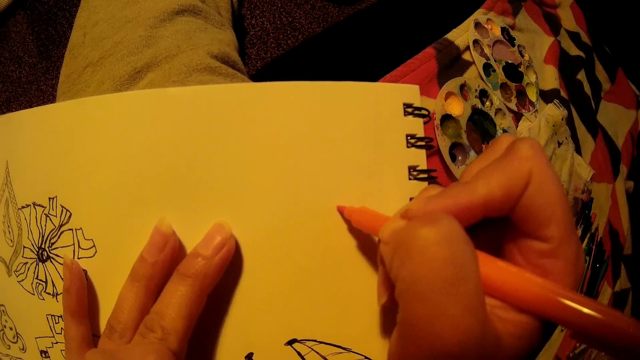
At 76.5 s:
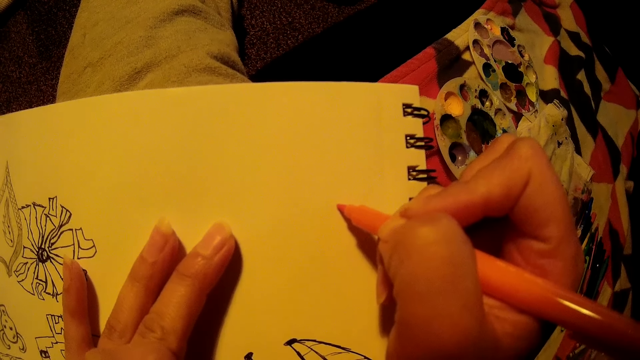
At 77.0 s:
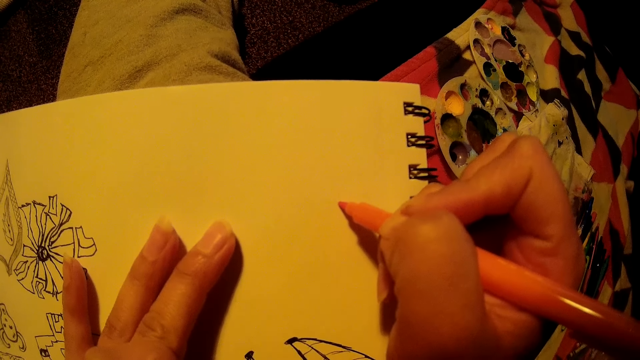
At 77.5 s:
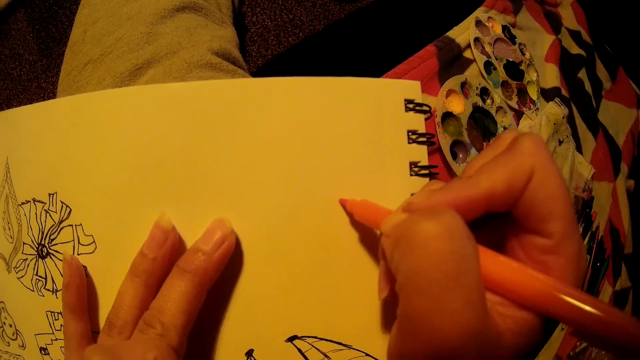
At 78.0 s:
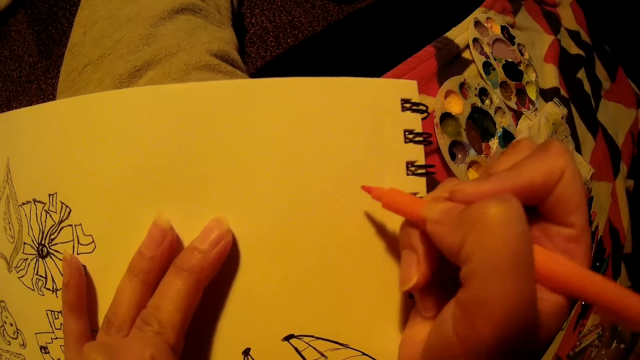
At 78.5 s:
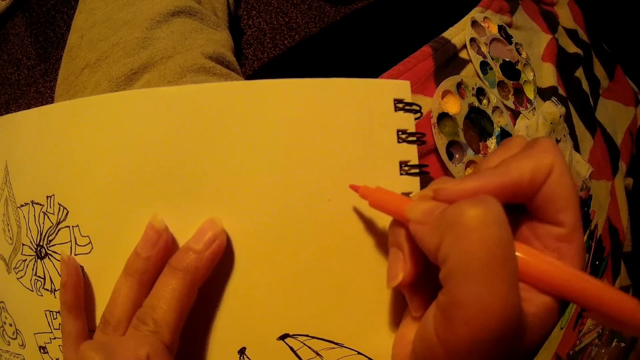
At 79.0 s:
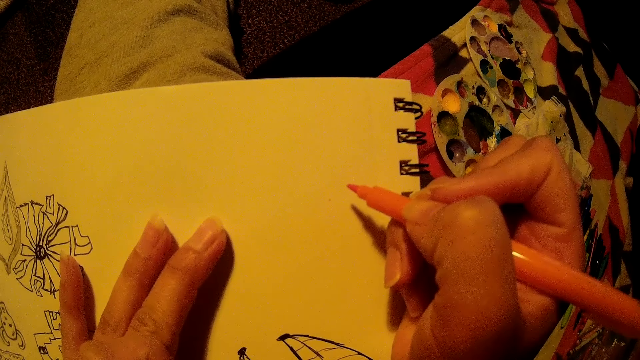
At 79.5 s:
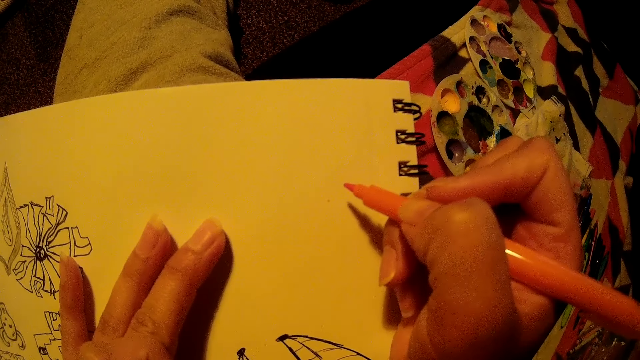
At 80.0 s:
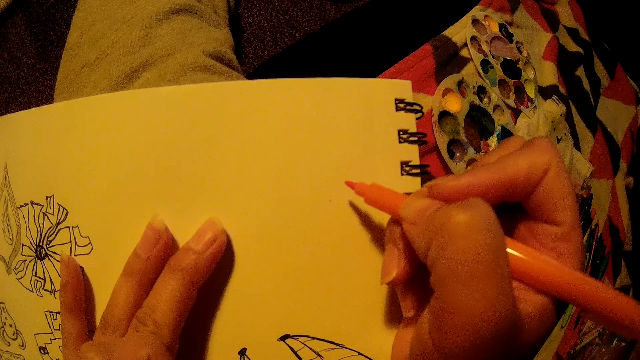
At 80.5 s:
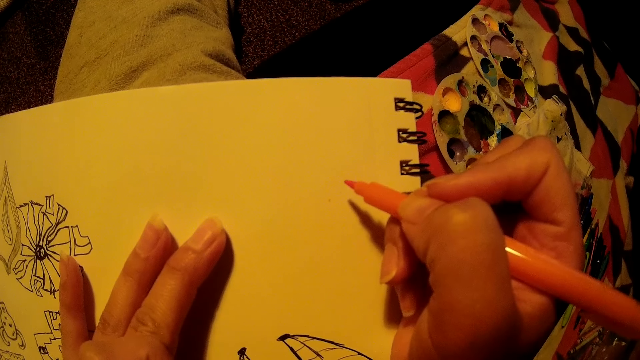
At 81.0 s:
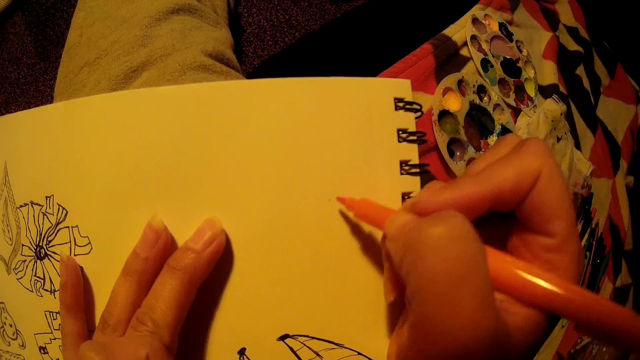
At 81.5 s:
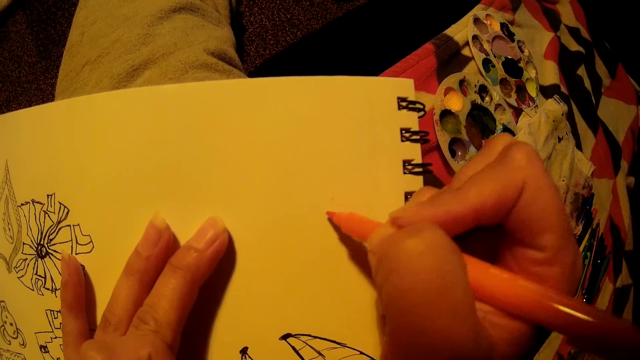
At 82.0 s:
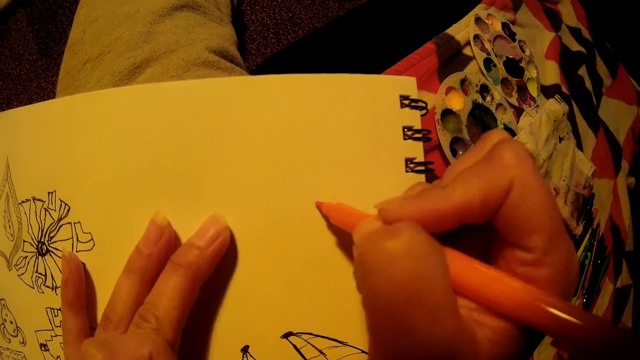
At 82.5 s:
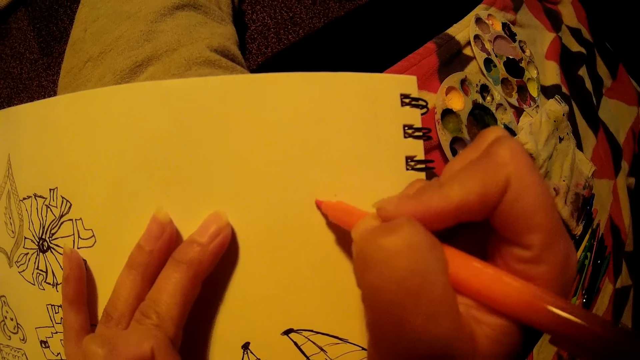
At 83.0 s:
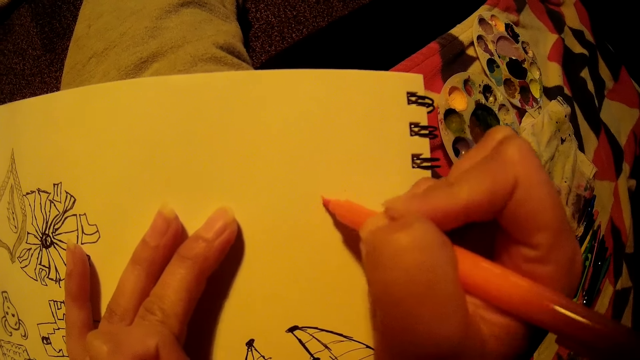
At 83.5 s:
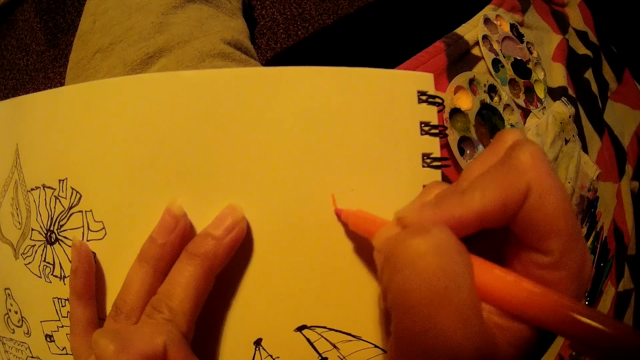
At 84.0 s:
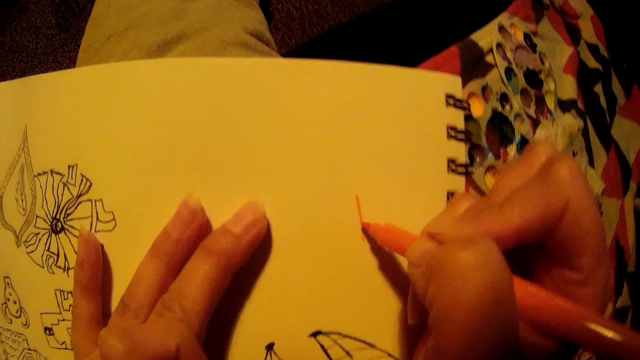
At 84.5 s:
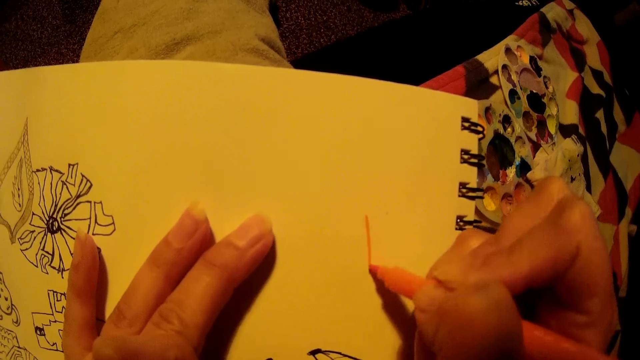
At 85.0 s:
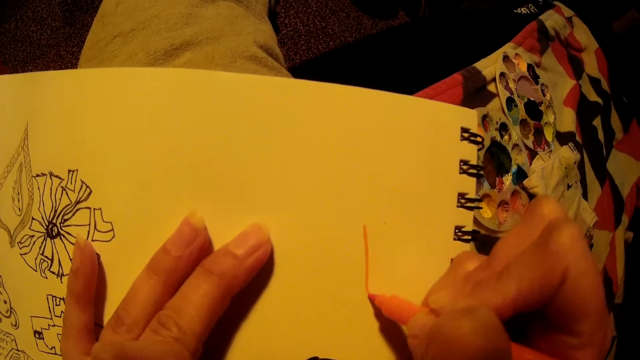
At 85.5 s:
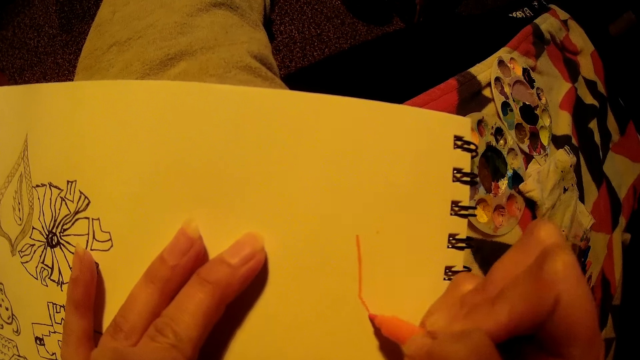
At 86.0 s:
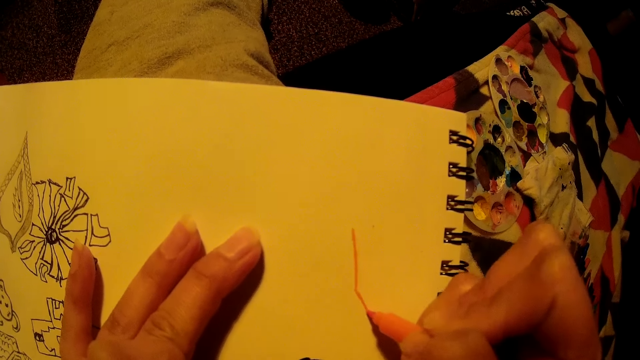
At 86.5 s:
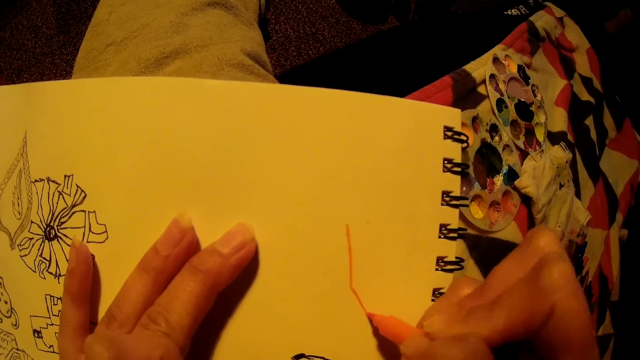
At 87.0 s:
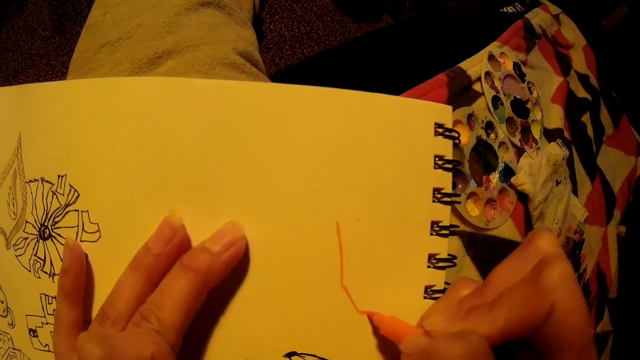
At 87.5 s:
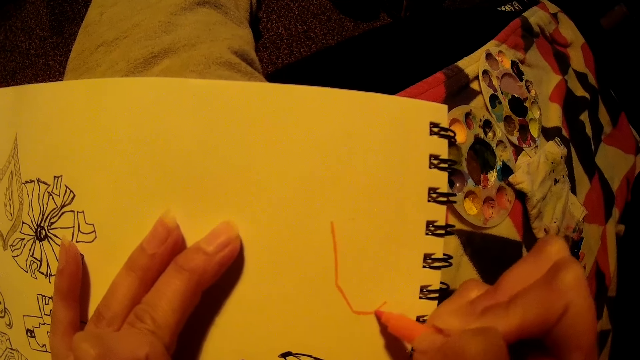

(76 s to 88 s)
The camera wearer draws on a paper pad with a drawing pen. She draws on the drawing book with the colour pen in her right hand.

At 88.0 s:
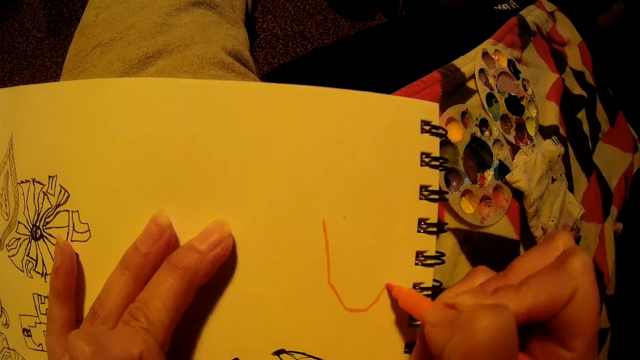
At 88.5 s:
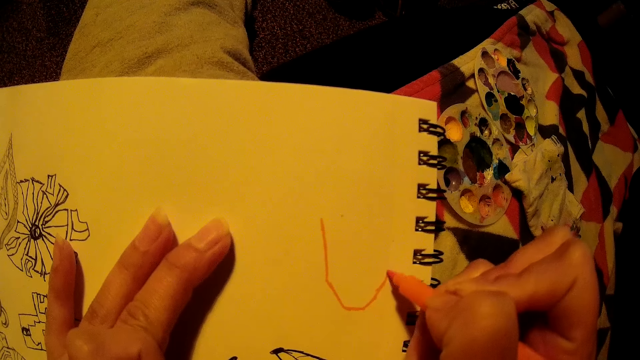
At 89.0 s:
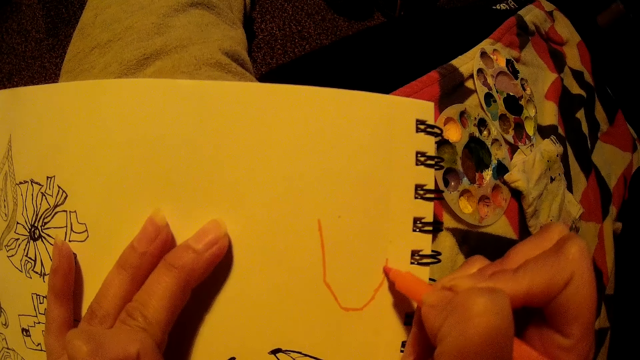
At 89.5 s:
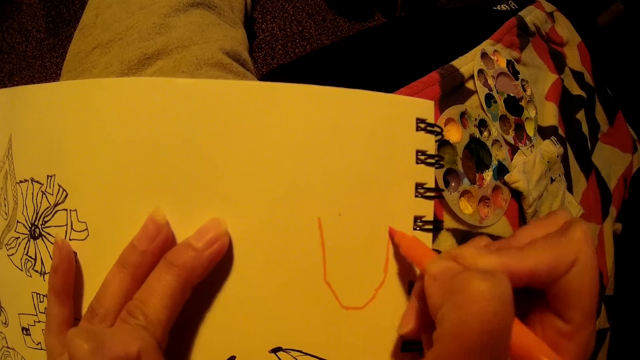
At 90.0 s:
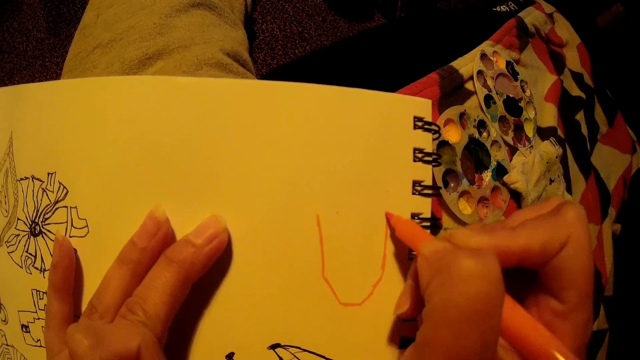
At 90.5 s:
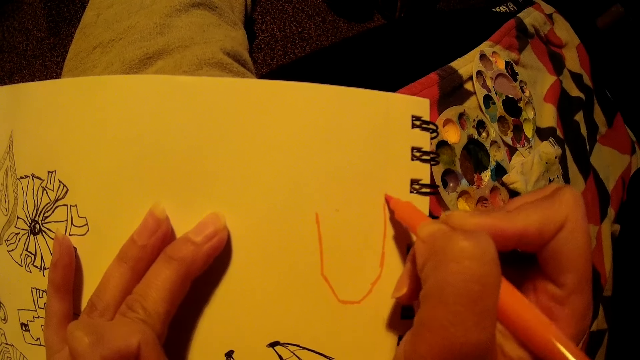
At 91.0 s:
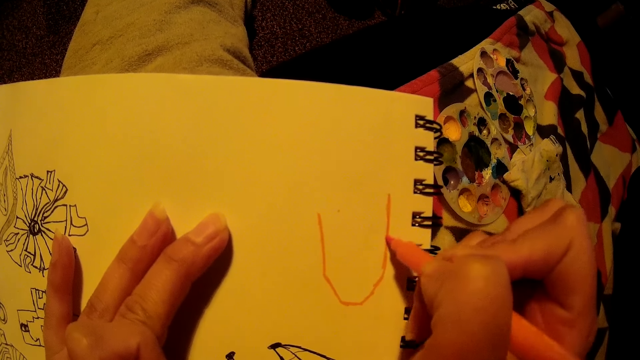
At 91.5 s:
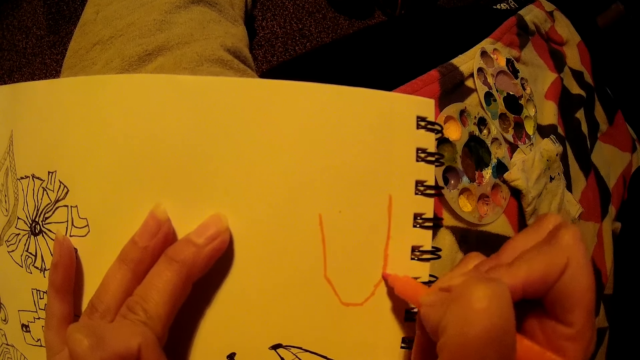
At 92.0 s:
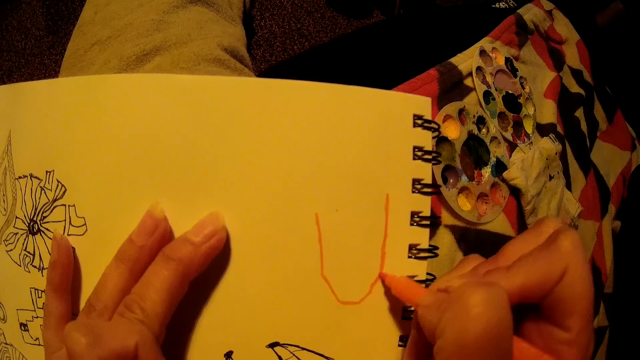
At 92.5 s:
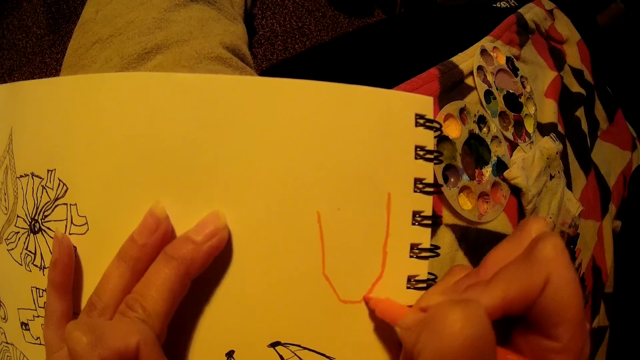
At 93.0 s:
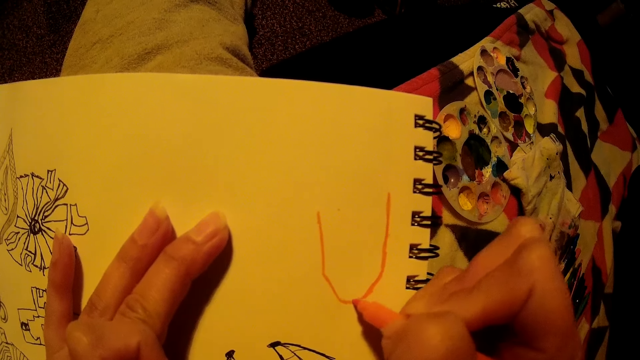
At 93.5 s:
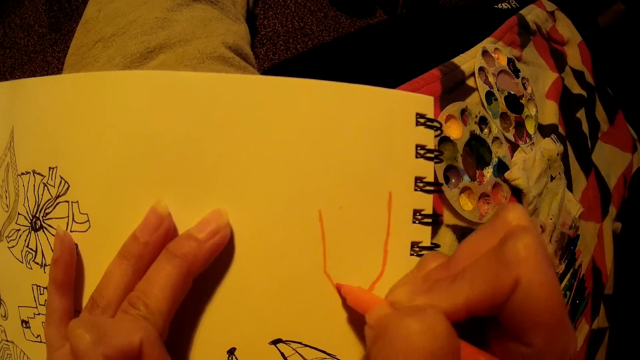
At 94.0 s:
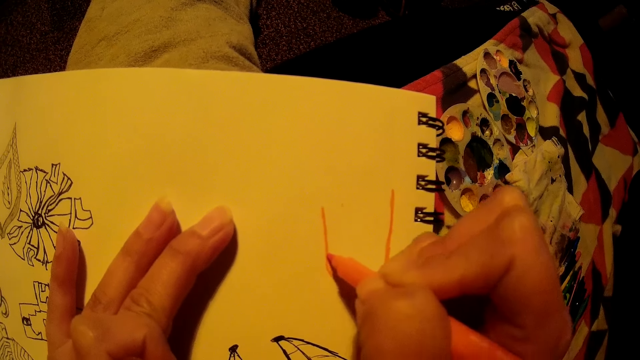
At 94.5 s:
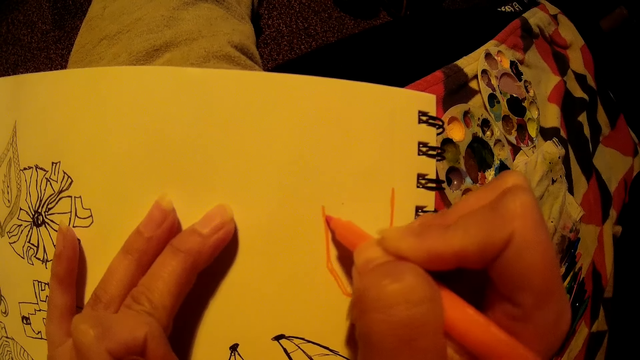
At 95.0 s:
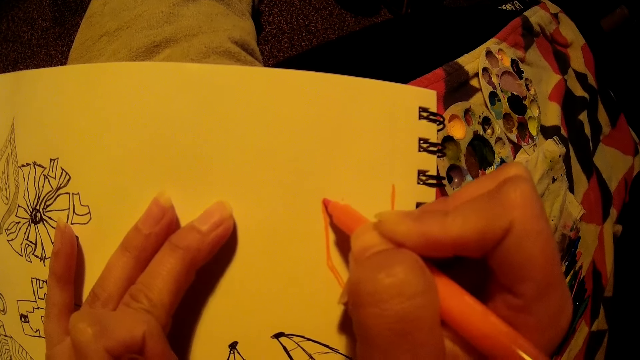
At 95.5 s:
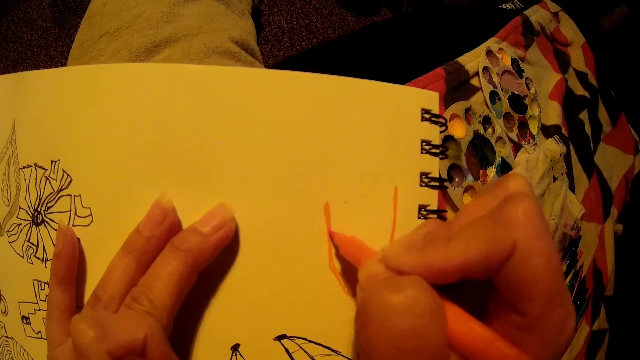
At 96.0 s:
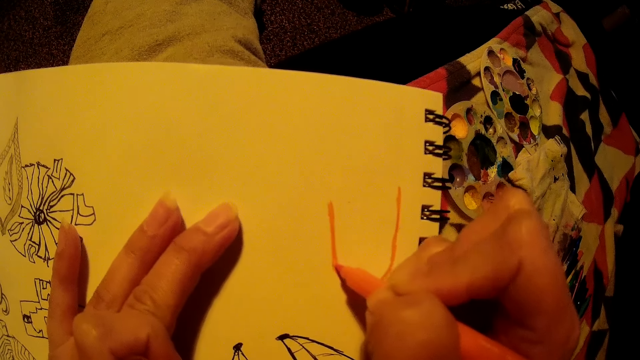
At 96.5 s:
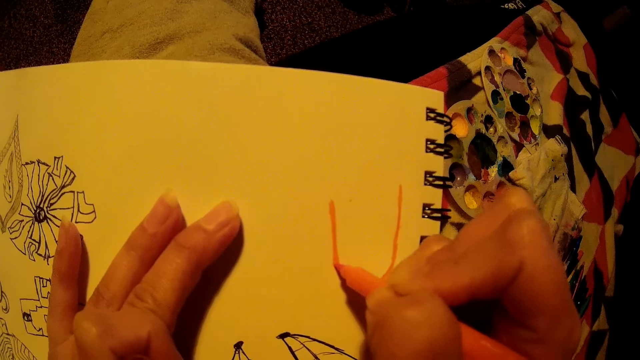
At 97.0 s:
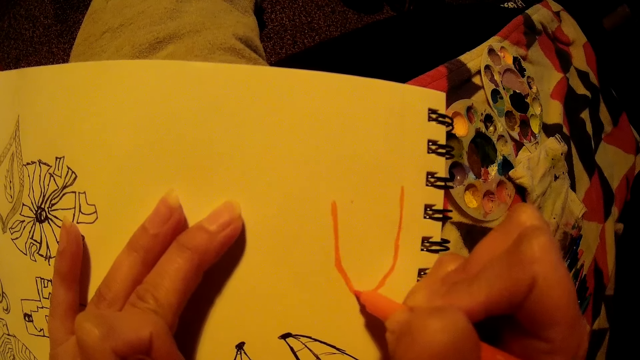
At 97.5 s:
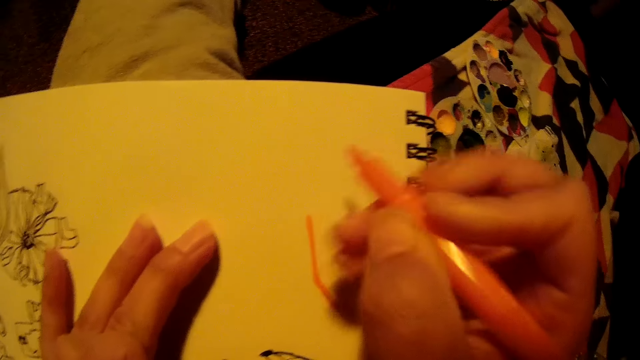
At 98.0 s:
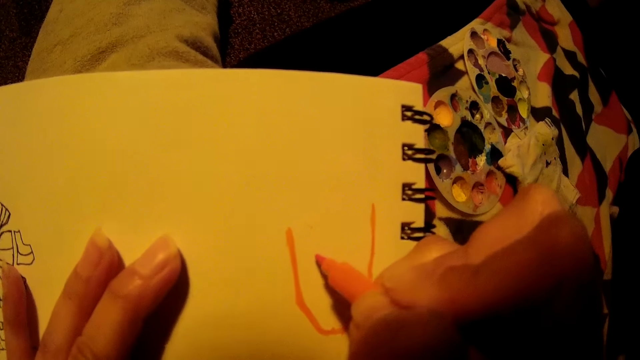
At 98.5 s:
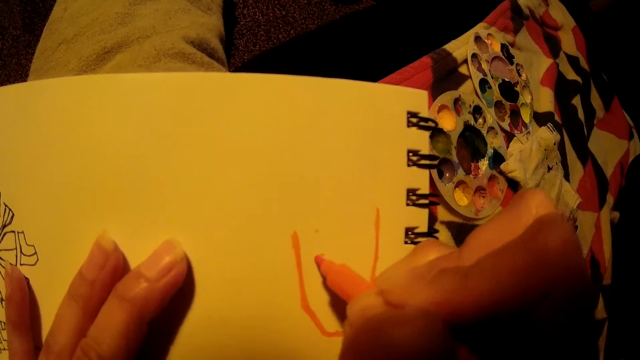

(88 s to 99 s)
The camera wearer draws on a paper pad with a drawing pen.
